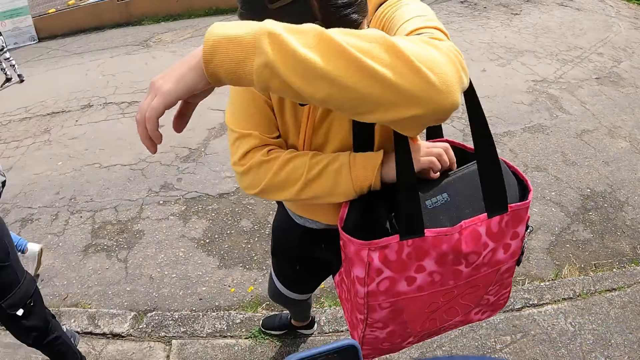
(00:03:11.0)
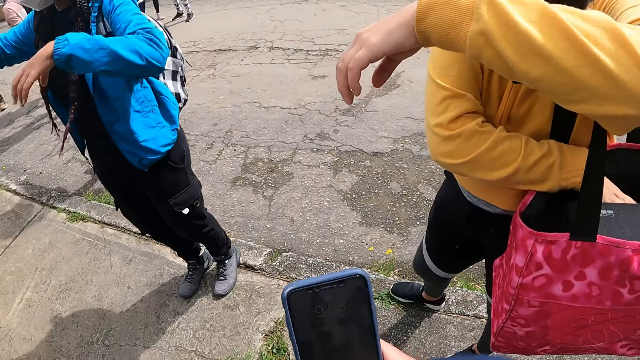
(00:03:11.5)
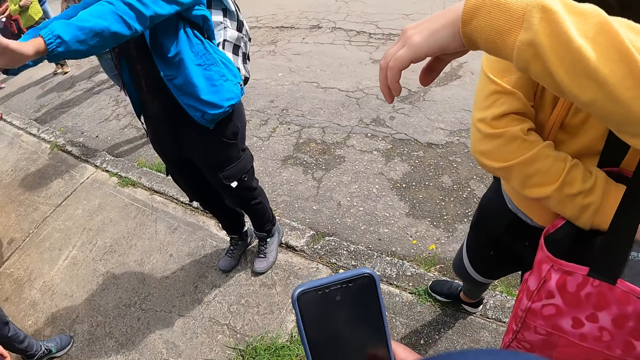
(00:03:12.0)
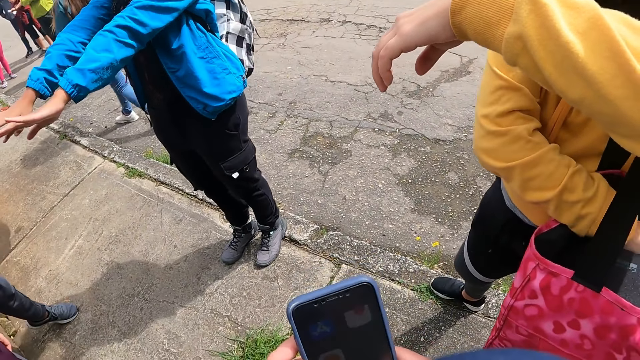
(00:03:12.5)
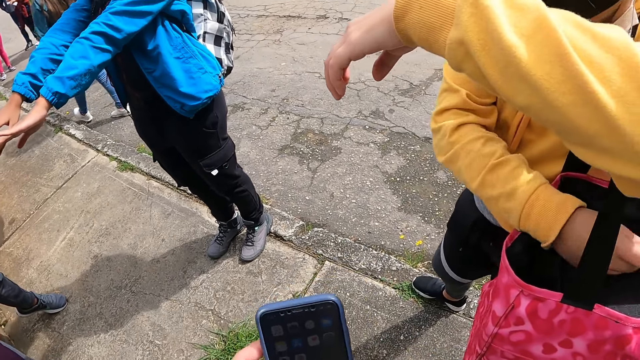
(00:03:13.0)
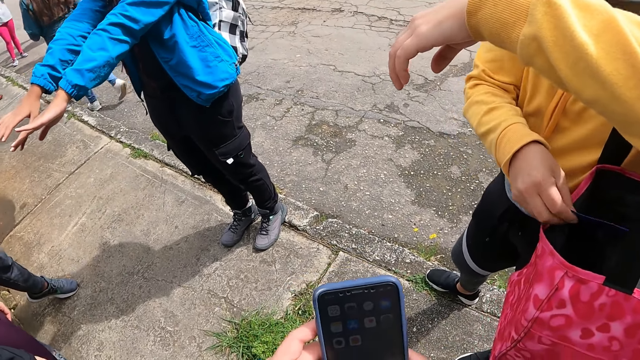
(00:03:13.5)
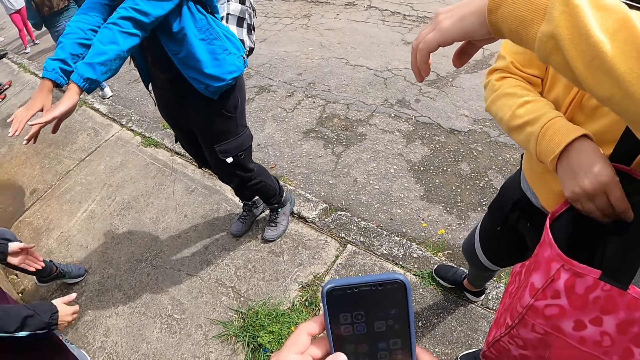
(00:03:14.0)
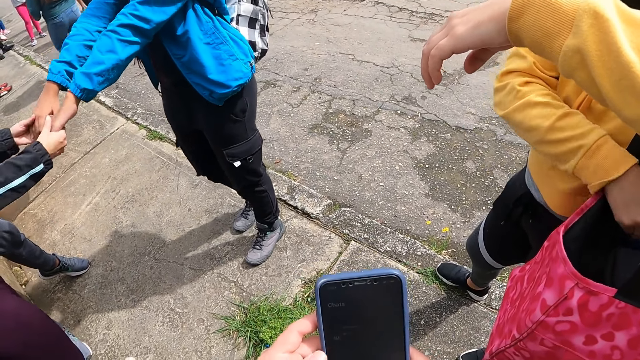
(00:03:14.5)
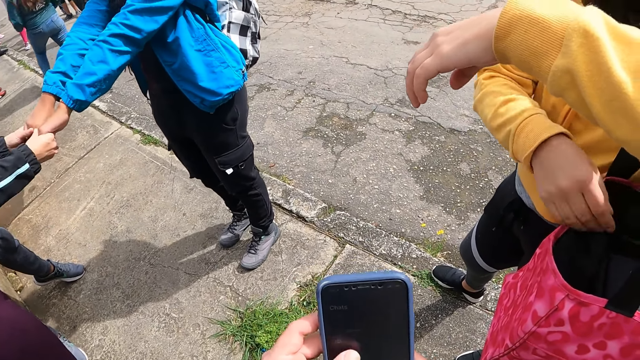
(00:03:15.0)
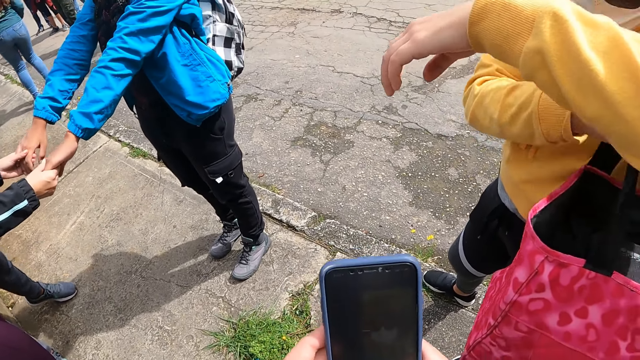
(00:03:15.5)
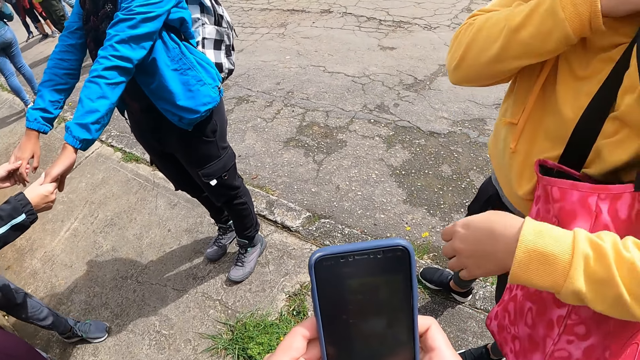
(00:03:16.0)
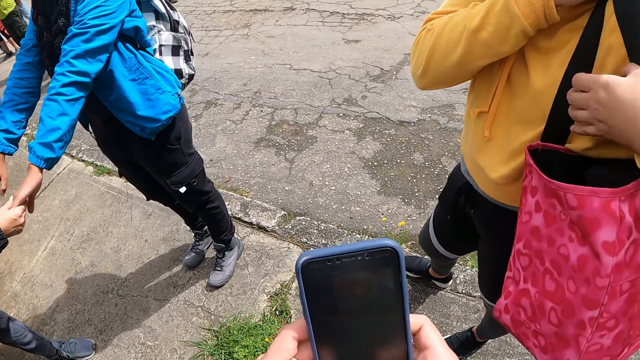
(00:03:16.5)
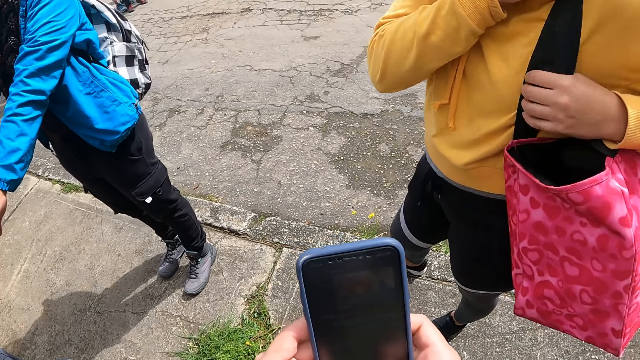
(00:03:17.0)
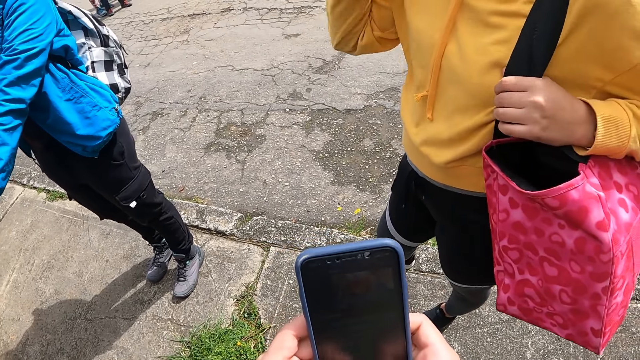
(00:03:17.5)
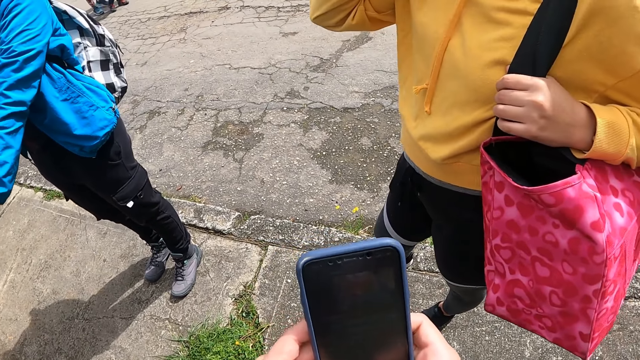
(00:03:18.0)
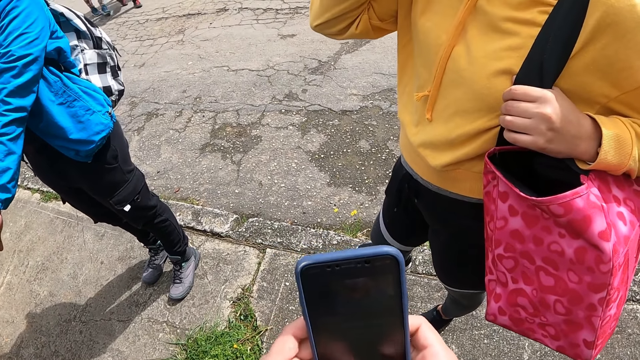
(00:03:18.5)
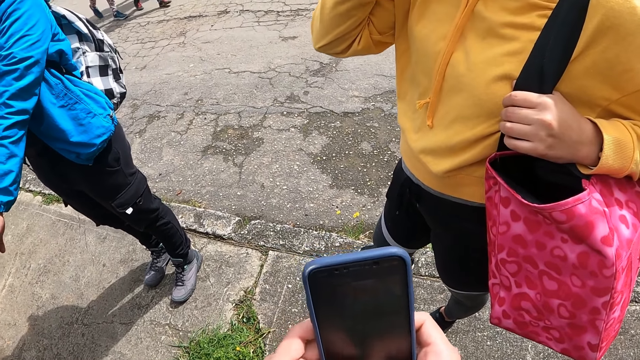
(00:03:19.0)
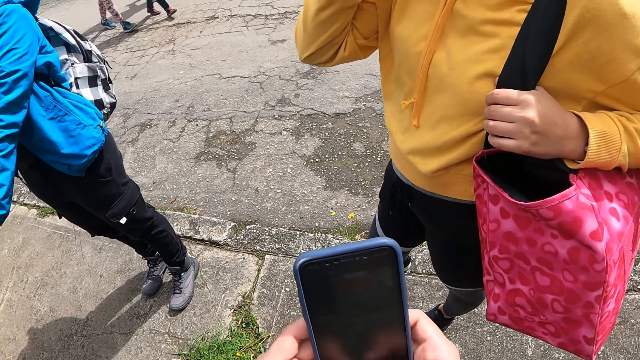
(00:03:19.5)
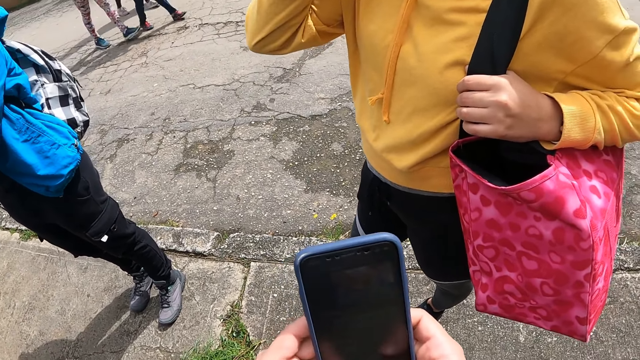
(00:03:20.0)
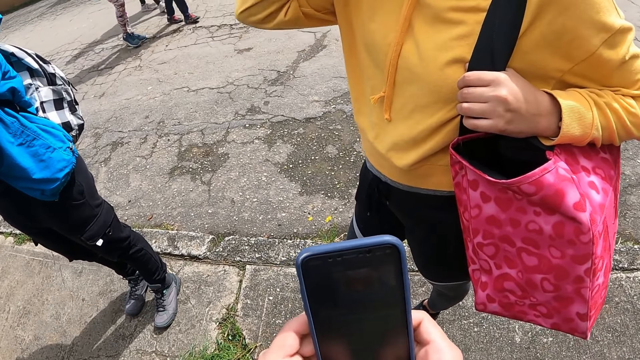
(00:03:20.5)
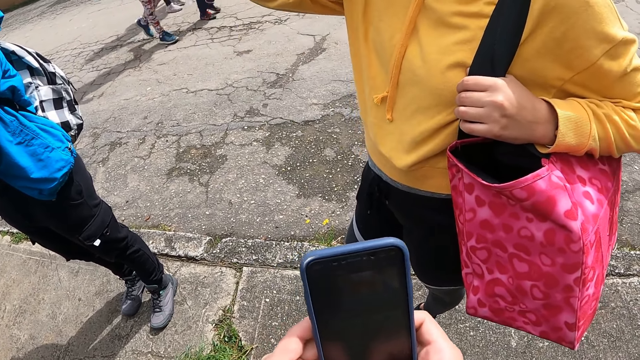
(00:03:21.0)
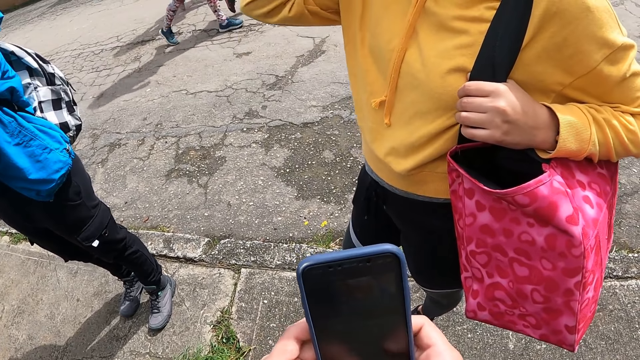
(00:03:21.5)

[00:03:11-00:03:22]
The camera wearer turns around. He raises the phone in his hands. He operates the phone with both hands. A woman brings a card out of a red bag. The woman drops the card in the red bag. Another woman holds a third woman's hands. The first woman pulls the handle of the red bag with her right hand. The first woman pulls the handle of the red bag with her left hand.

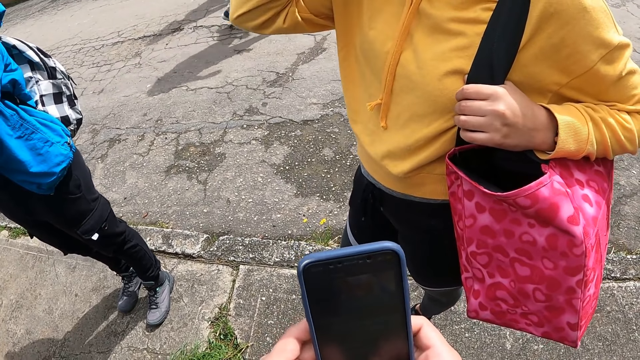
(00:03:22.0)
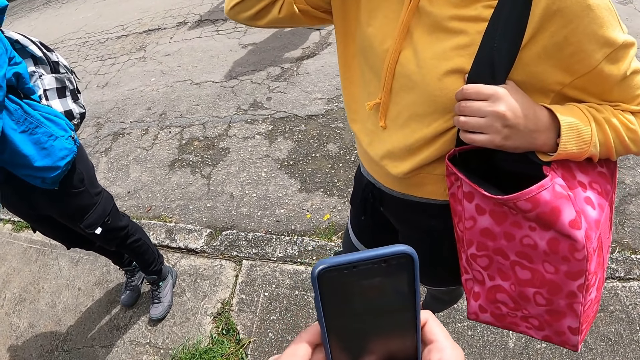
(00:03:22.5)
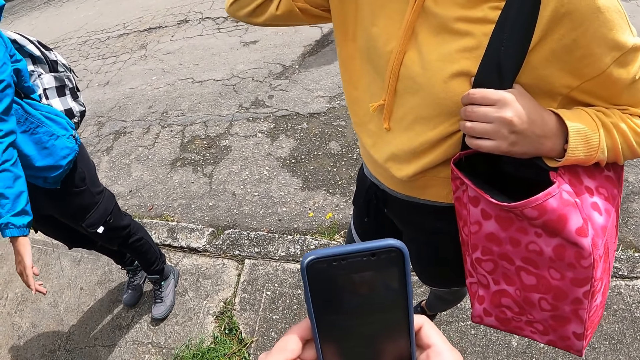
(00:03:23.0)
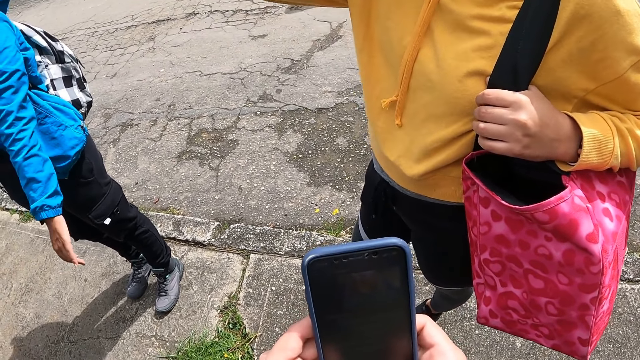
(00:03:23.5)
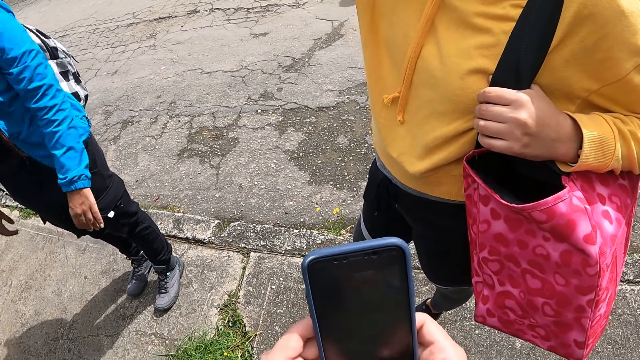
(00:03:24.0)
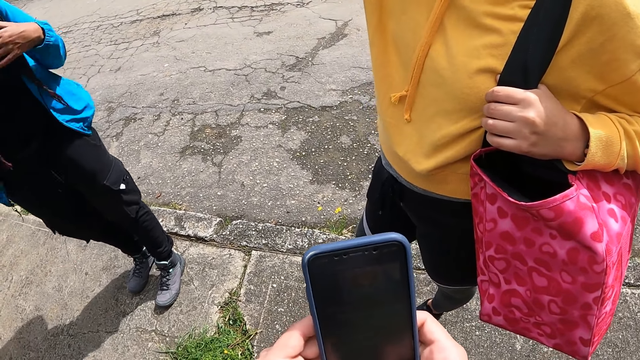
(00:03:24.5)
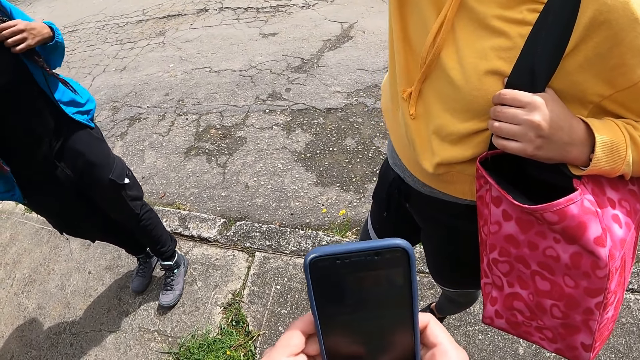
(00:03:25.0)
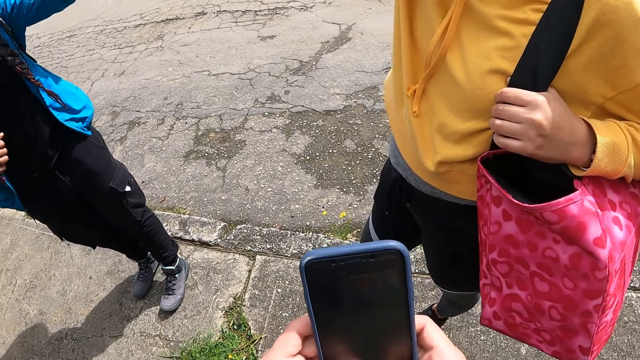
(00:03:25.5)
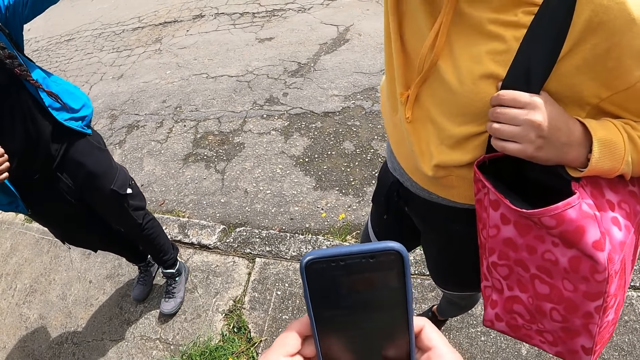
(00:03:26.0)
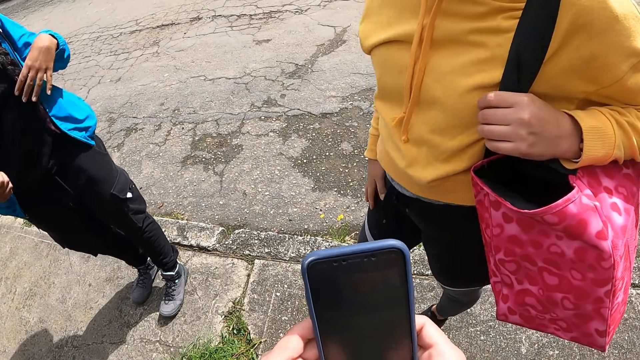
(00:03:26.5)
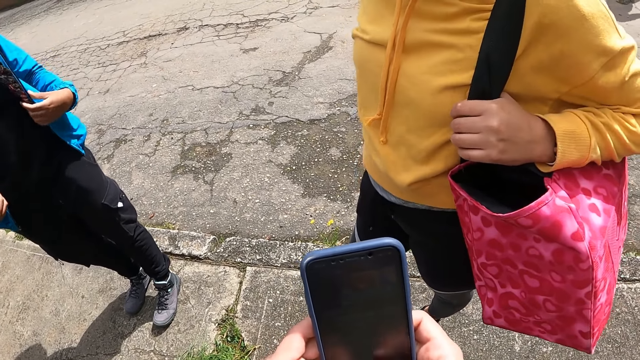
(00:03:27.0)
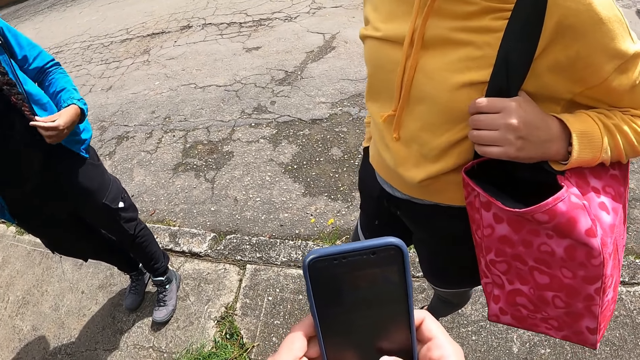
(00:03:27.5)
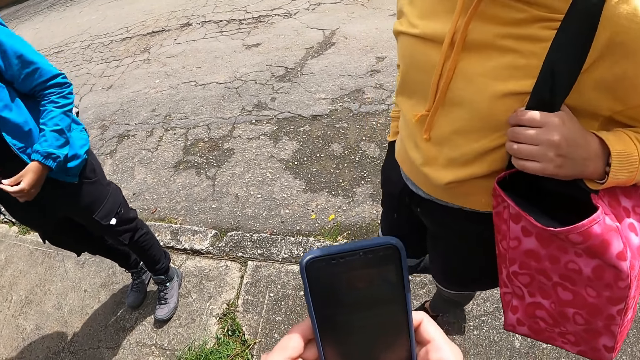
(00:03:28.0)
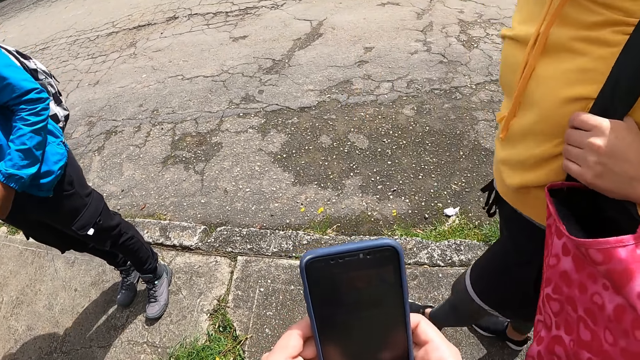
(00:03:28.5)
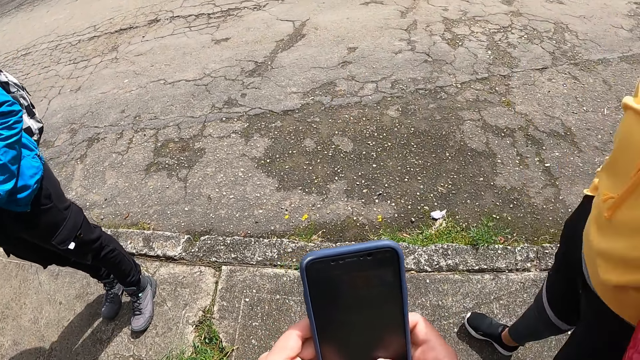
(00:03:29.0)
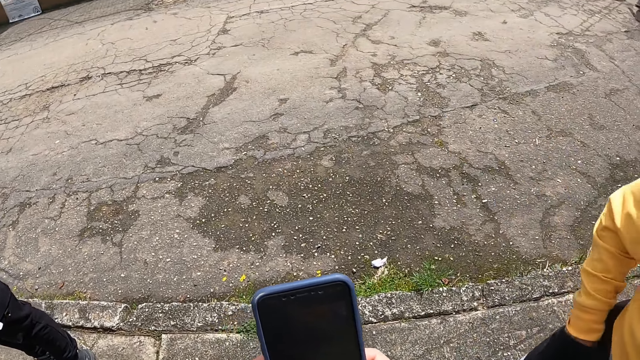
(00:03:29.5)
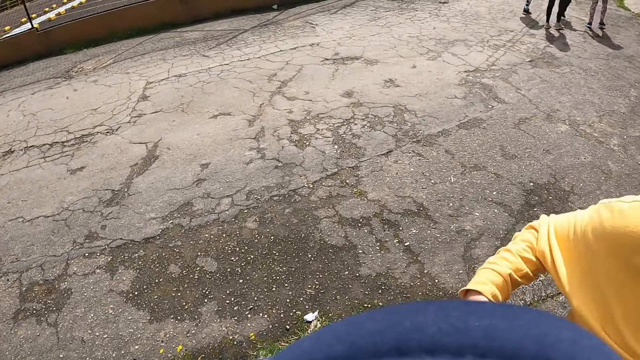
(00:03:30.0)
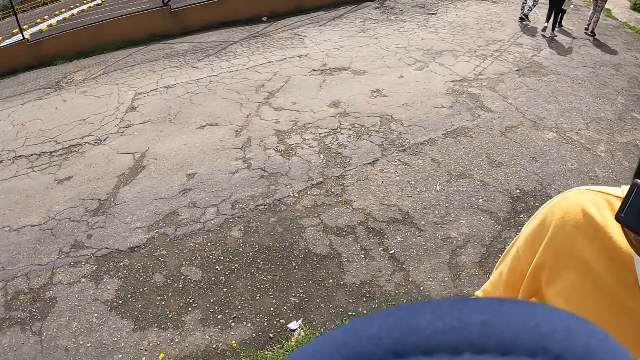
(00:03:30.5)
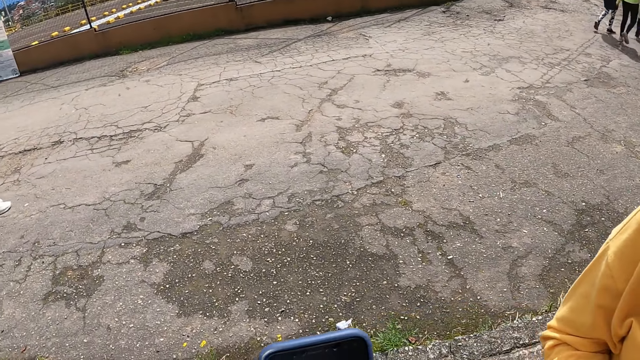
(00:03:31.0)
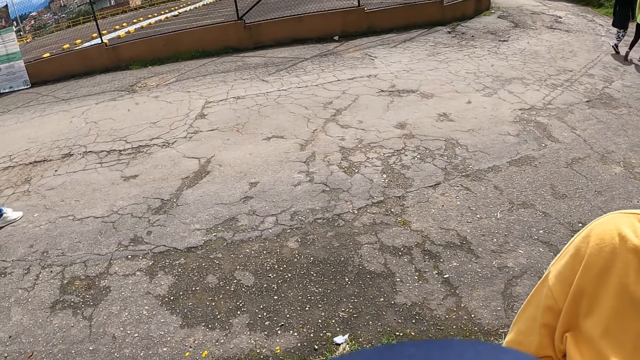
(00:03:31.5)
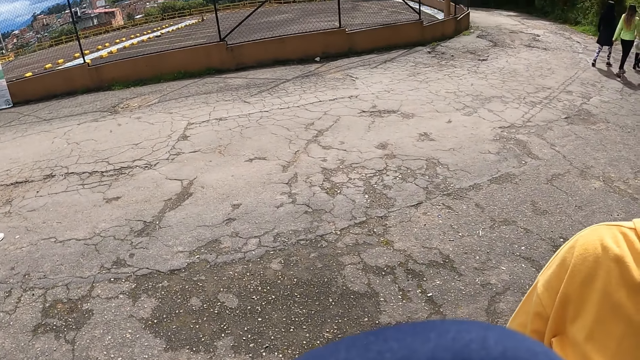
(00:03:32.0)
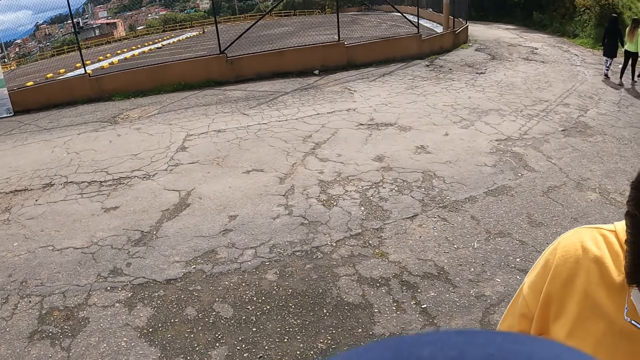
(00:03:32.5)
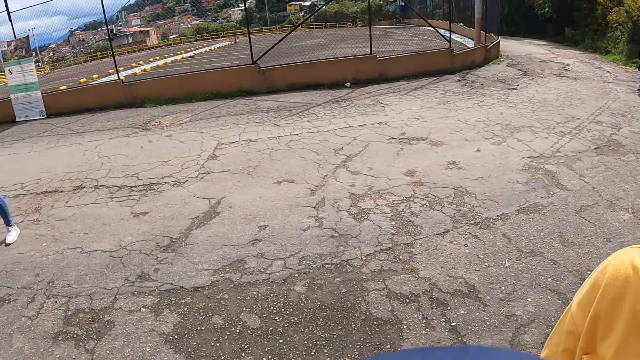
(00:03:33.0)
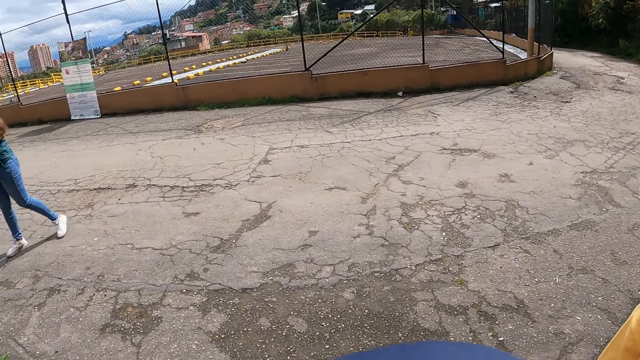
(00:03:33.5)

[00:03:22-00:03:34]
A woman holds her braid with her left hand. Another woman puts her right hand in her pocket.
